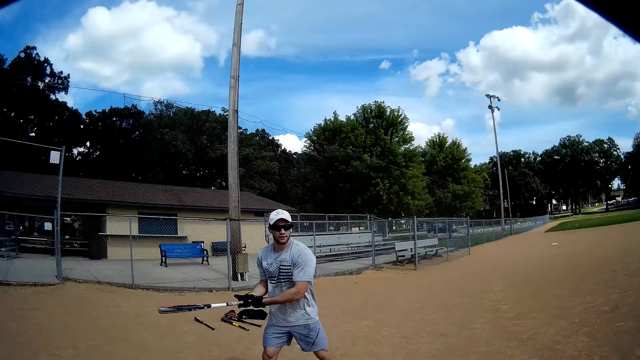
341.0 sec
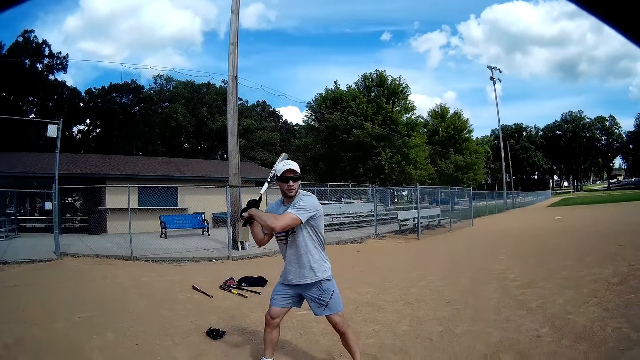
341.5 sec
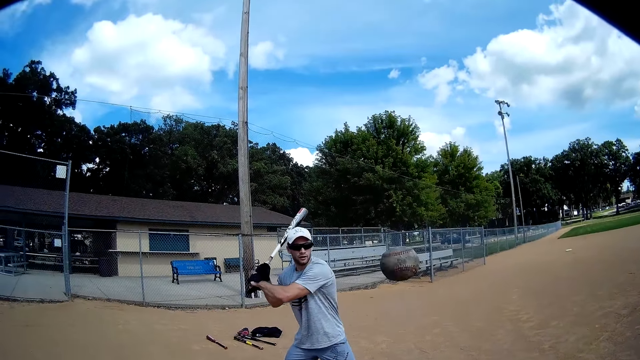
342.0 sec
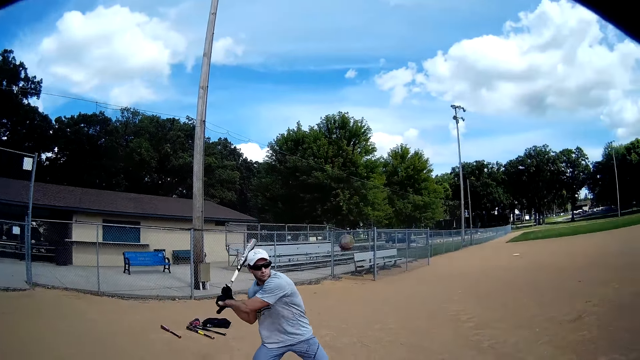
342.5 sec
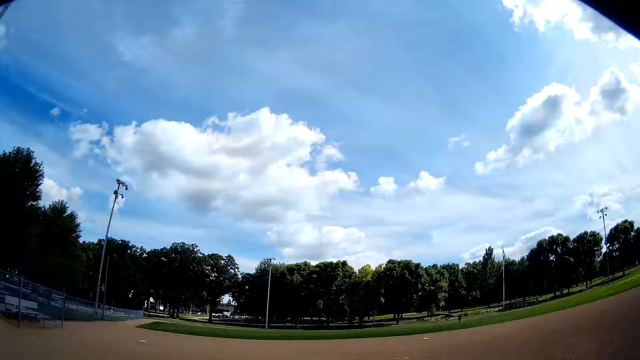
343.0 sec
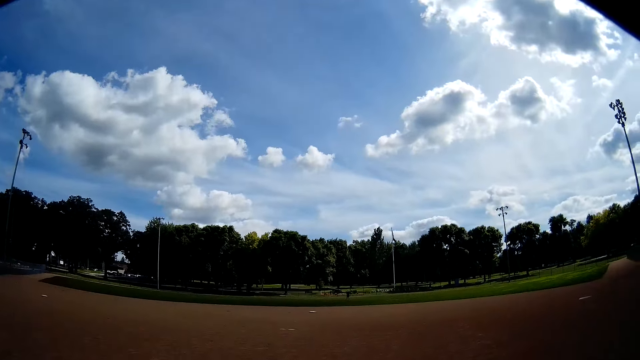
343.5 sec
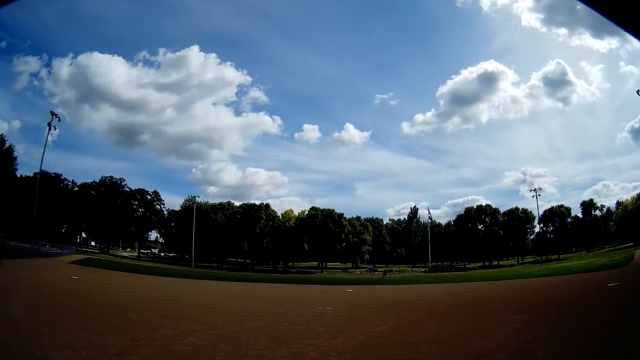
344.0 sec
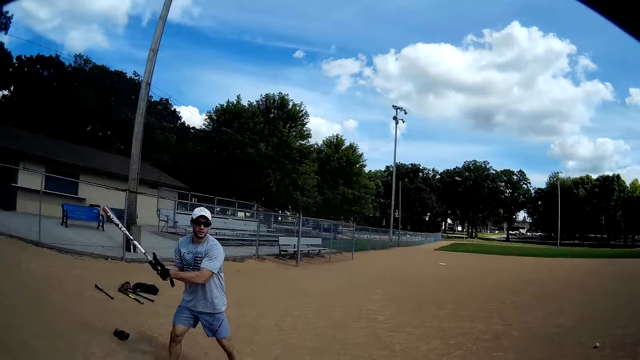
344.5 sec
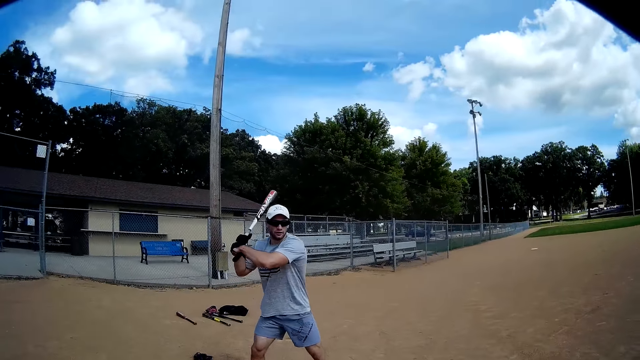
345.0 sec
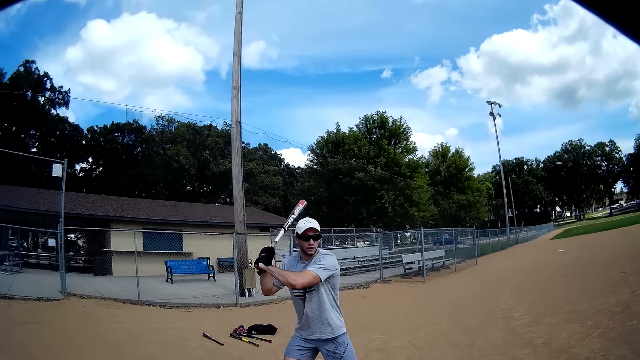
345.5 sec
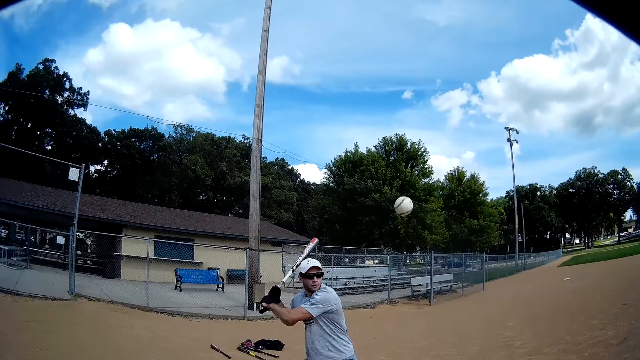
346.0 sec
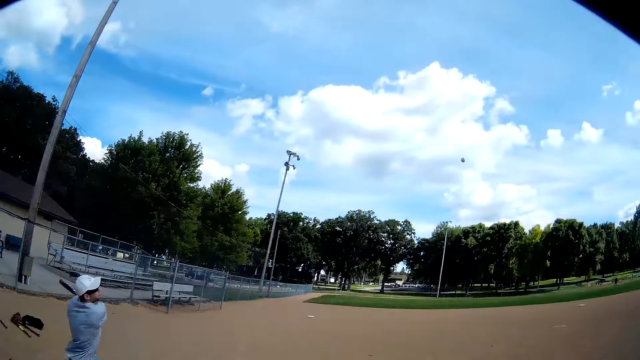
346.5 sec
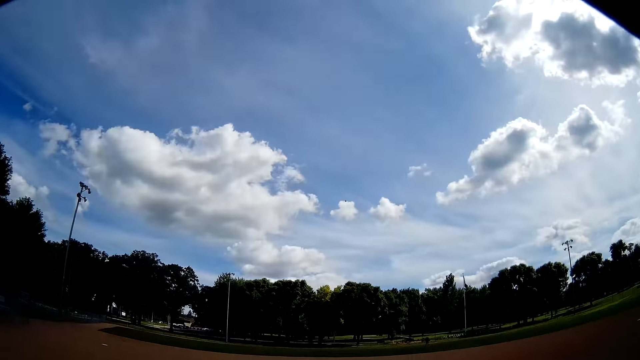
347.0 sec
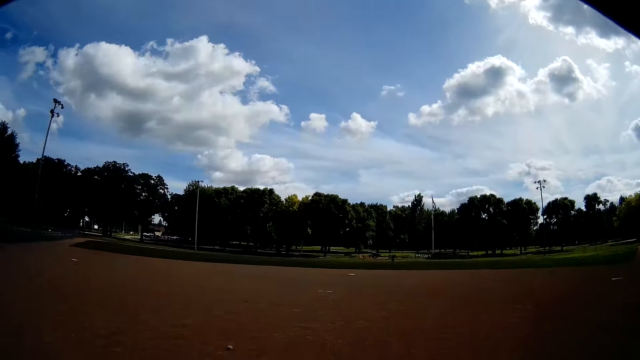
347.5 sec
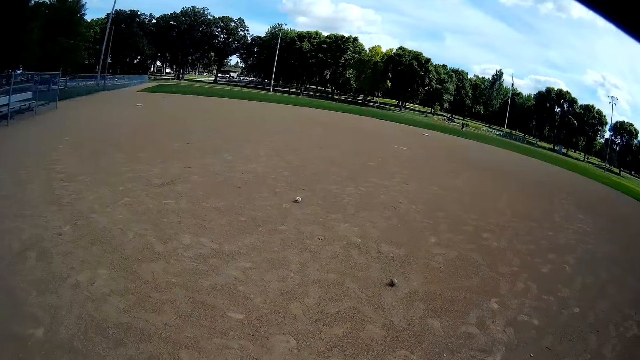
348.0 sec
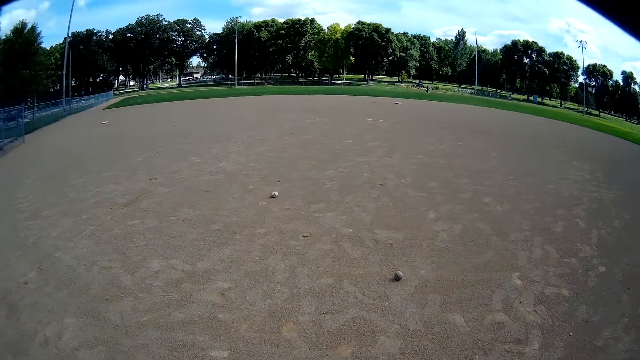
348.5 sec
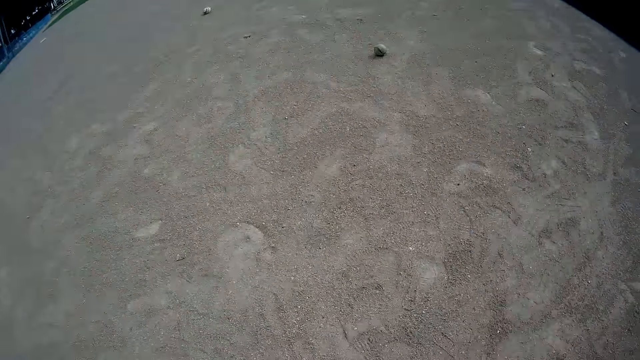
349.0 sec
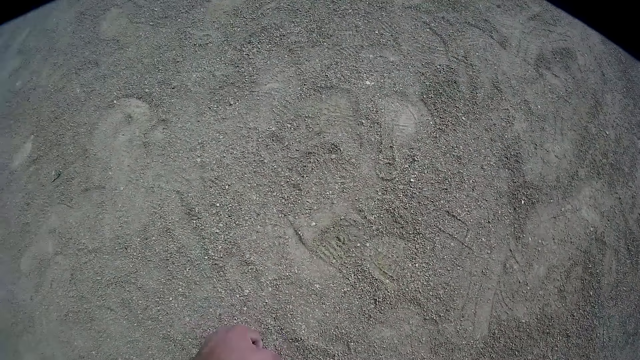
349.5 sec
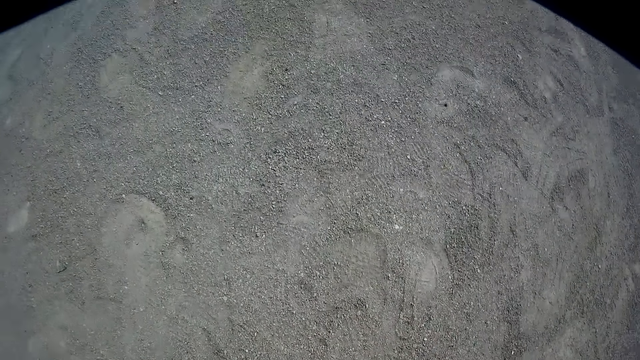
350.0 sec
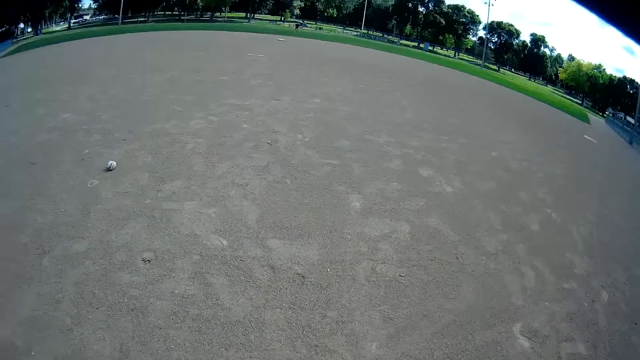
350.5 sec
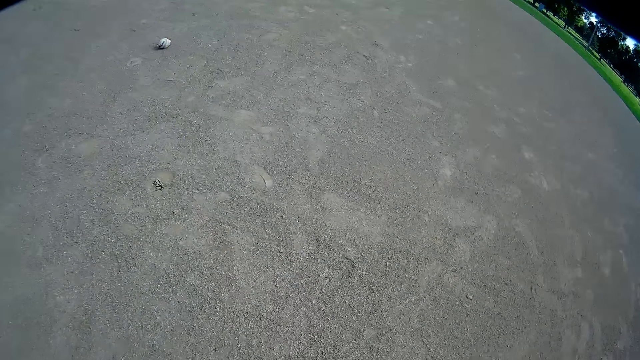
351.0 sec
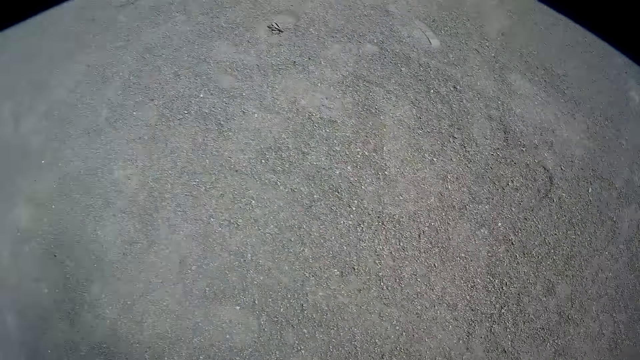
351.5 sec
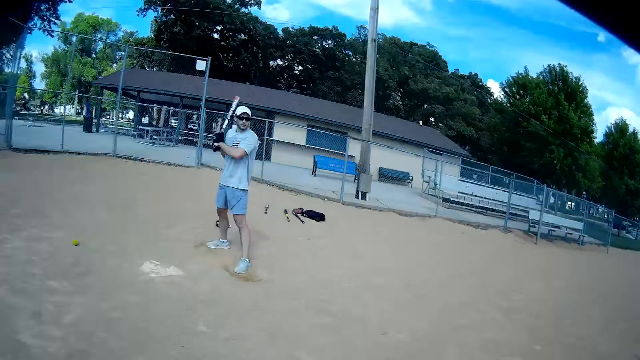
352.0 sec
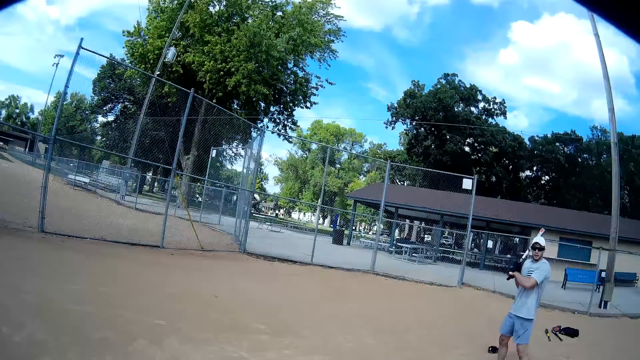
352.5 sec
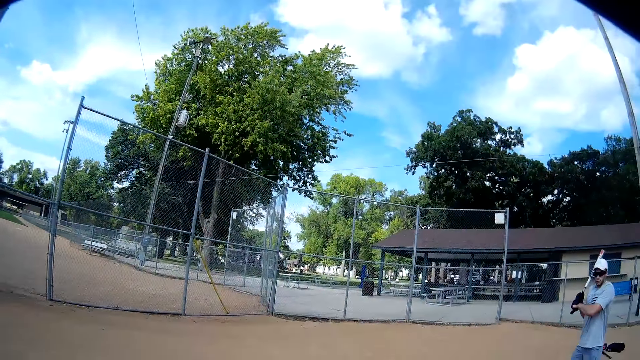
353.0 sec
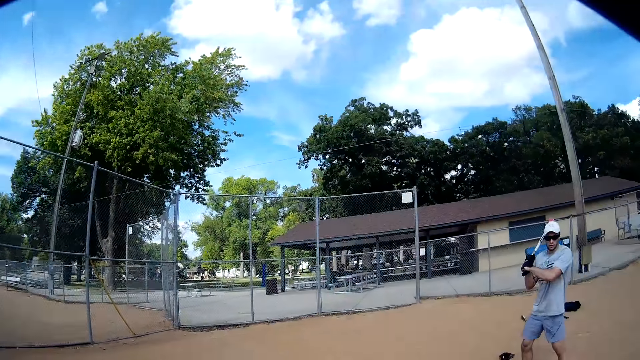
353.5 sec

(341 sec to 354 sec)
A man raises the baseball bat. The man hits a ball with the baseball bat. The man throws the ball. The man raises the baseball bat. The man hits the ball with the baseball bat. The camera wearer picks up the ball.

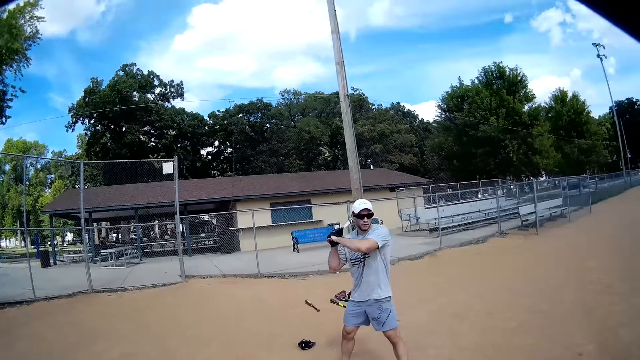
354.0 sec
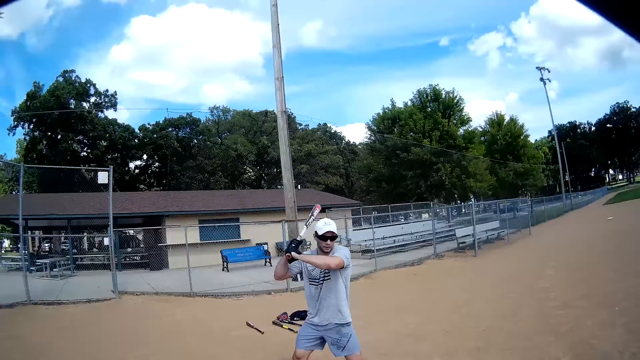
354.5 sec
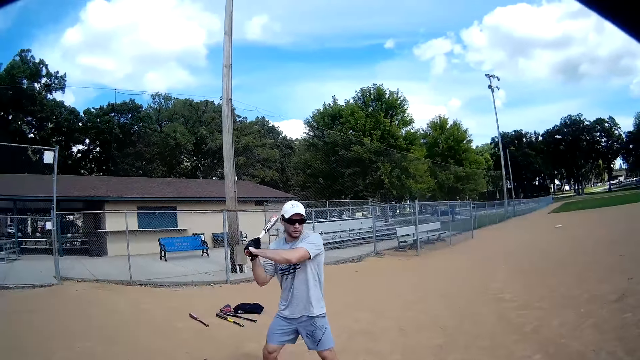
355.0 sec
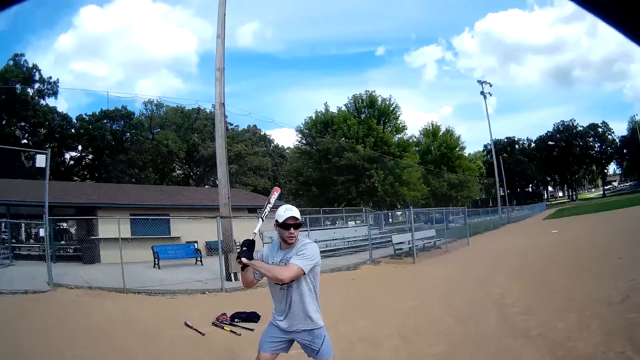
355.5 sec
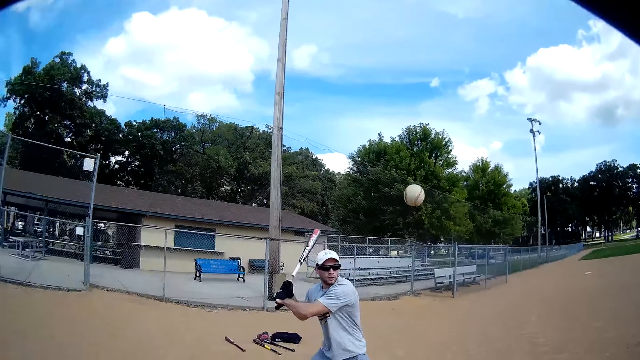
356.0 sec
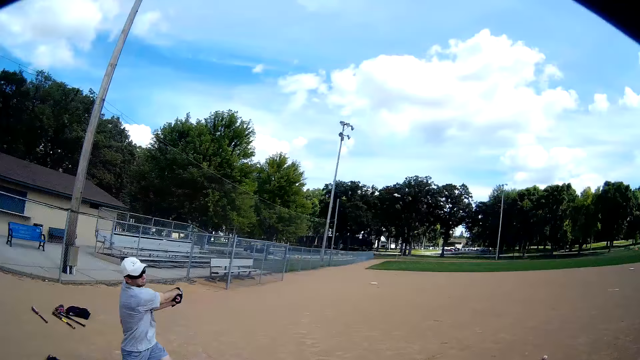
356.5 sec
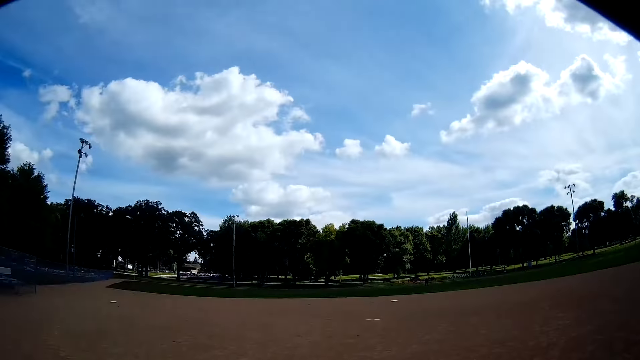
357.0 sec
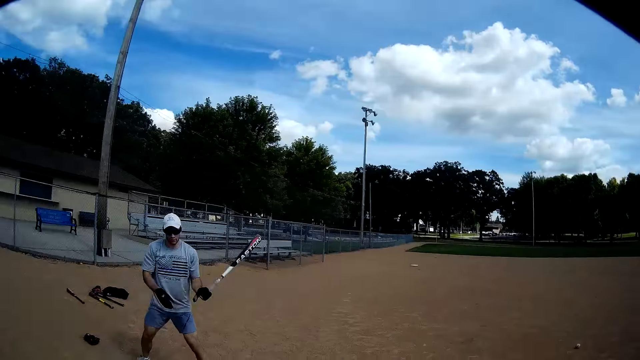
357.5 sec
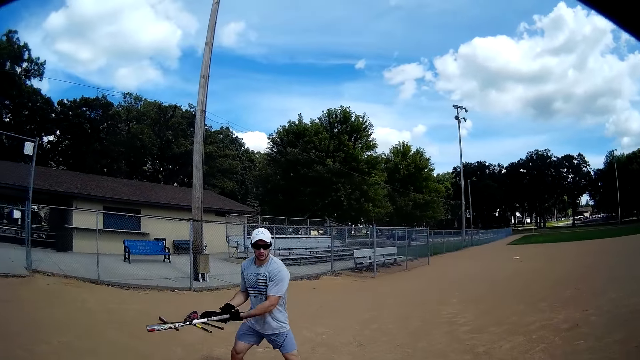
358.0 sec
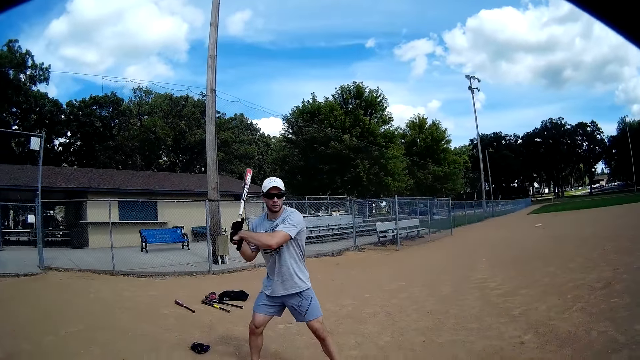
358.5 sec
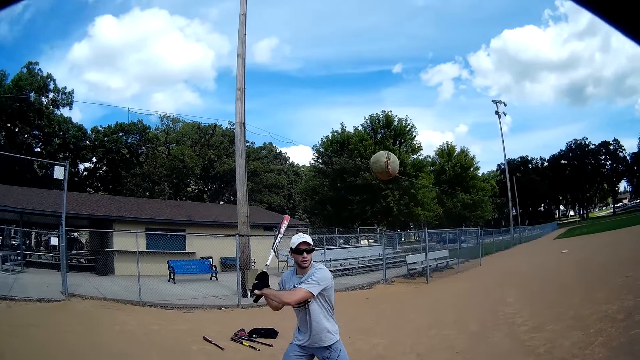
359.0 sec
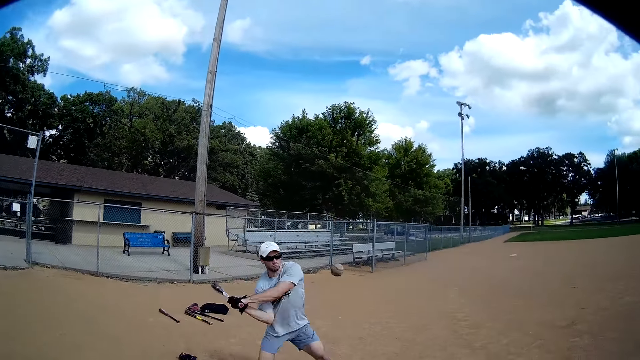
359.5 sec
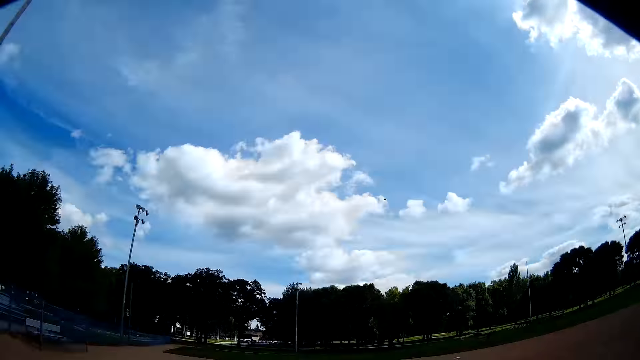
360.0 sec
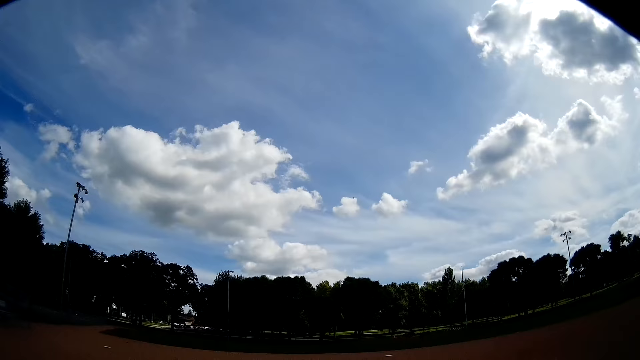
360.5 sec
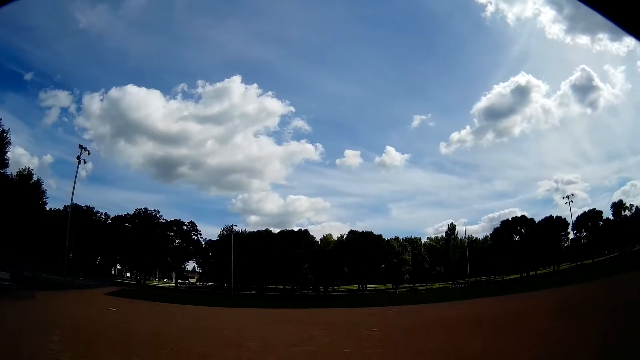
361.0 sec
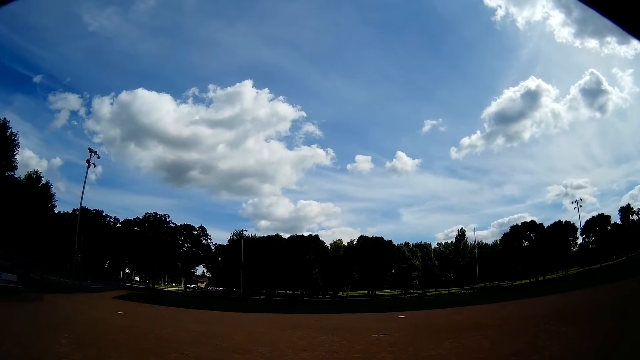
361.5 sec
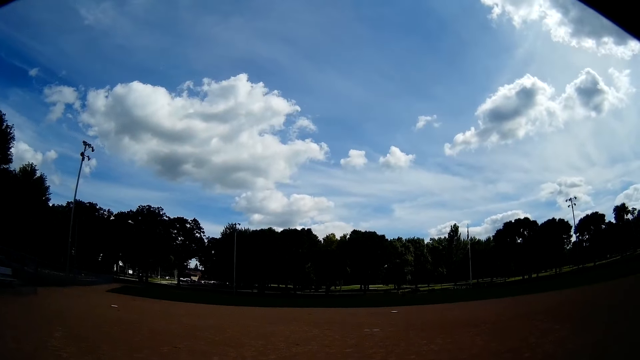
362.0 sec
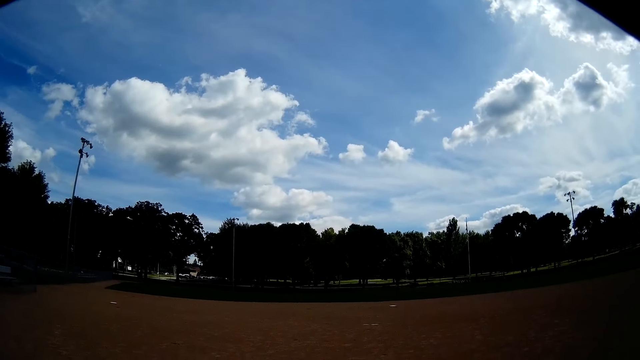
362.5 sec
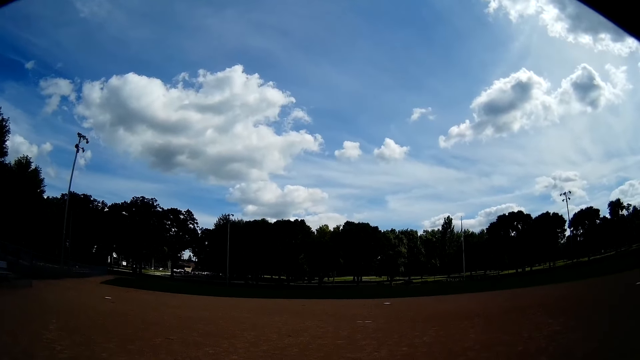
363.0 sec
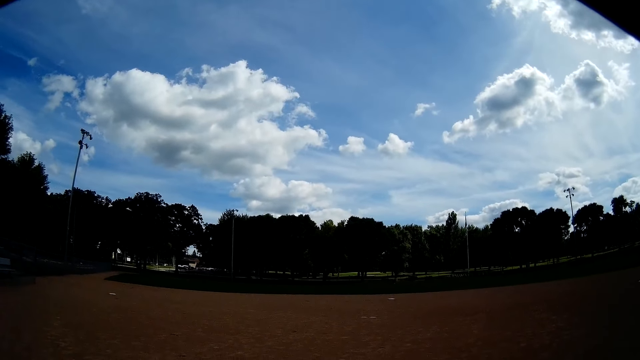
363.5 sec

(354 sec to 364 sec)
The camera wearer throws the ball. The man hits a ball with the baseball bat. The man throws the ball. The man raises the baseball bat. The man hits the ball with the baseball bat.
